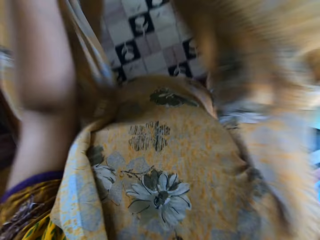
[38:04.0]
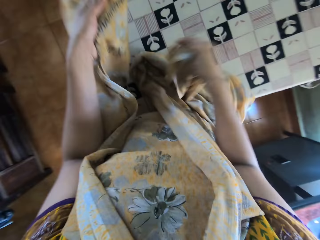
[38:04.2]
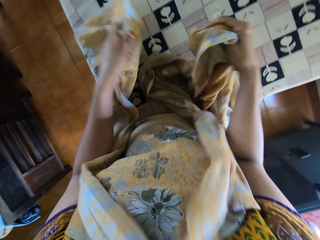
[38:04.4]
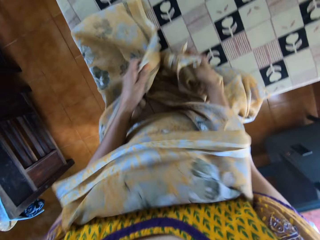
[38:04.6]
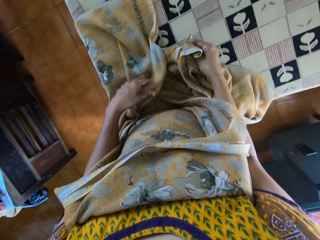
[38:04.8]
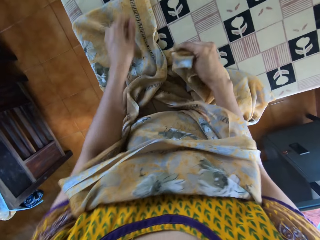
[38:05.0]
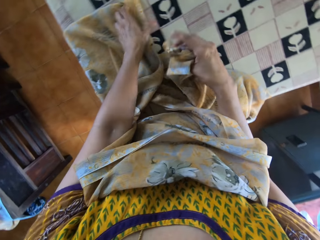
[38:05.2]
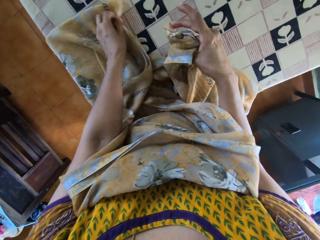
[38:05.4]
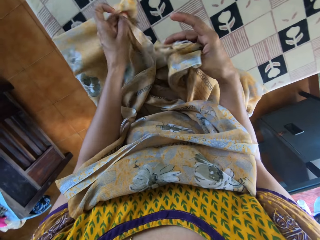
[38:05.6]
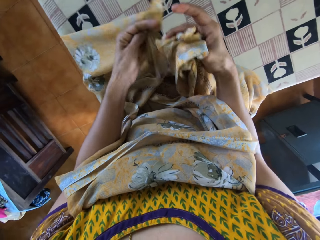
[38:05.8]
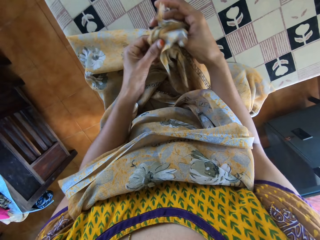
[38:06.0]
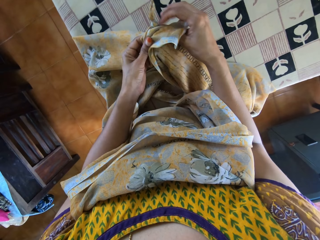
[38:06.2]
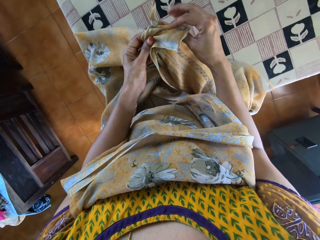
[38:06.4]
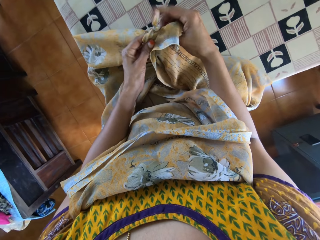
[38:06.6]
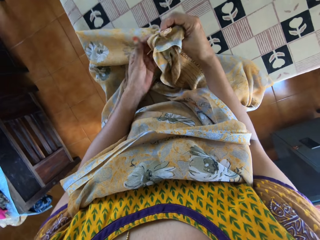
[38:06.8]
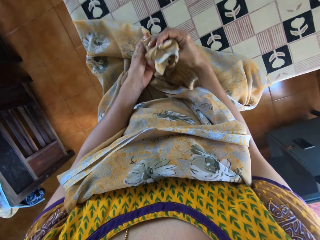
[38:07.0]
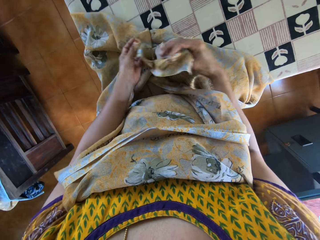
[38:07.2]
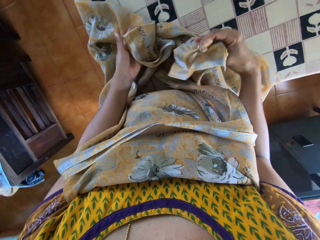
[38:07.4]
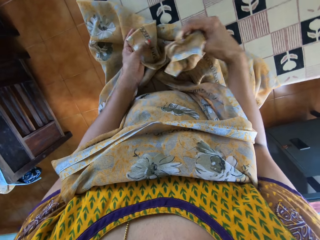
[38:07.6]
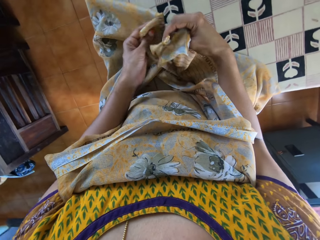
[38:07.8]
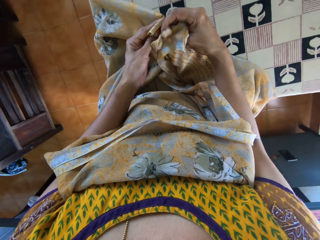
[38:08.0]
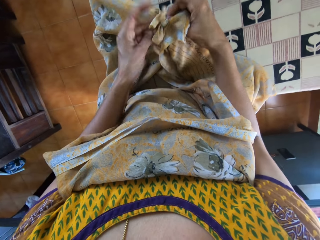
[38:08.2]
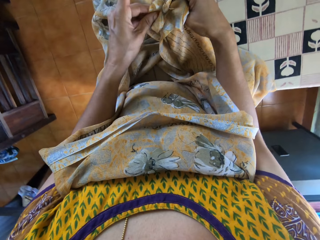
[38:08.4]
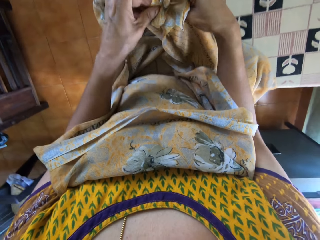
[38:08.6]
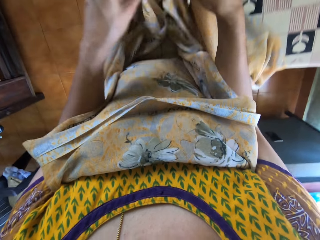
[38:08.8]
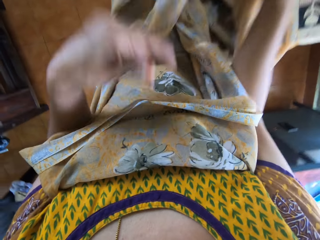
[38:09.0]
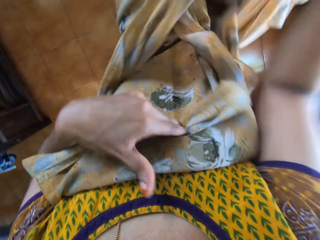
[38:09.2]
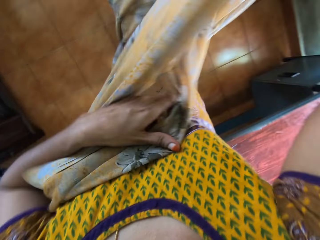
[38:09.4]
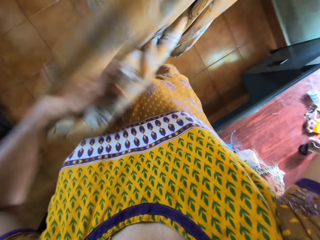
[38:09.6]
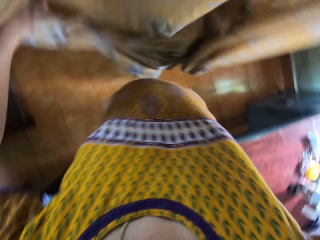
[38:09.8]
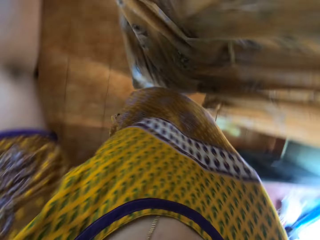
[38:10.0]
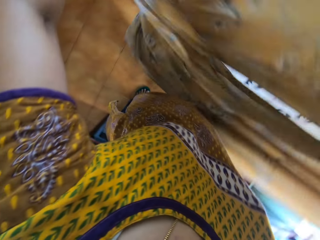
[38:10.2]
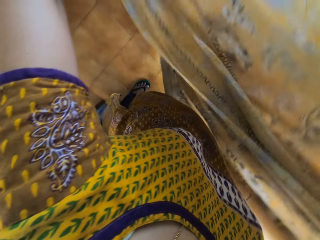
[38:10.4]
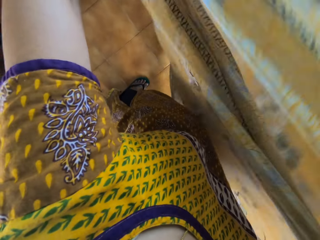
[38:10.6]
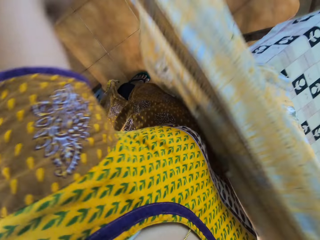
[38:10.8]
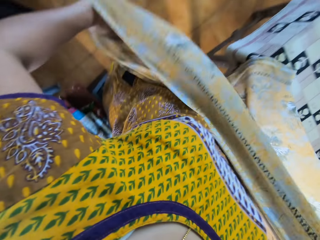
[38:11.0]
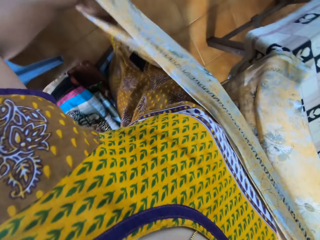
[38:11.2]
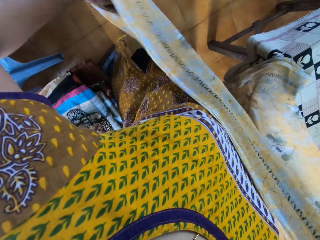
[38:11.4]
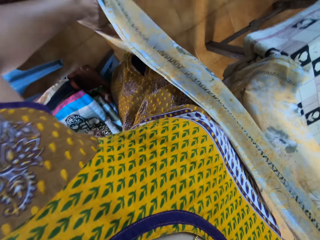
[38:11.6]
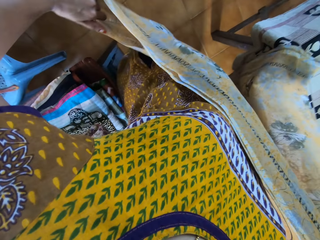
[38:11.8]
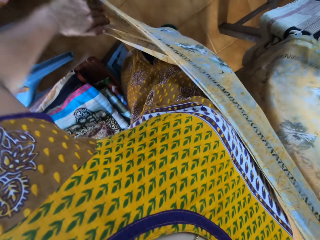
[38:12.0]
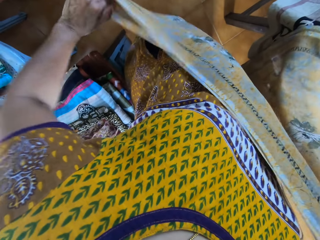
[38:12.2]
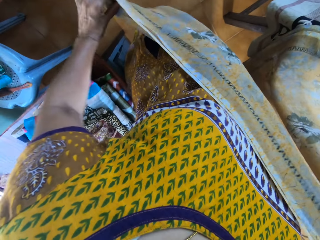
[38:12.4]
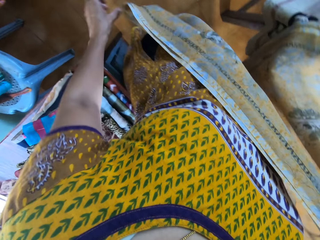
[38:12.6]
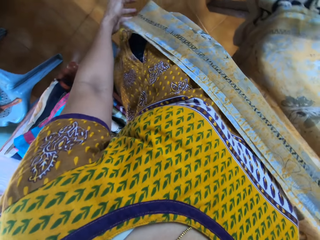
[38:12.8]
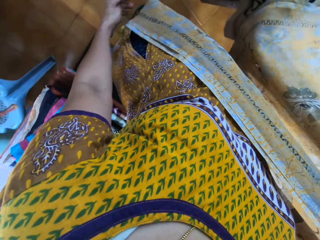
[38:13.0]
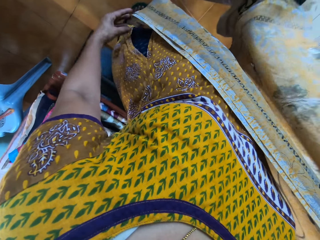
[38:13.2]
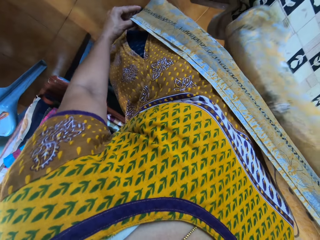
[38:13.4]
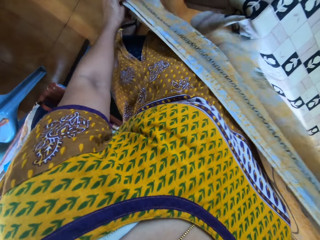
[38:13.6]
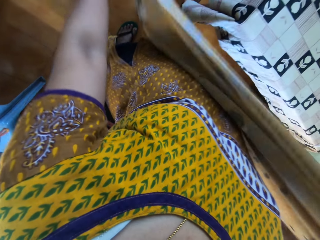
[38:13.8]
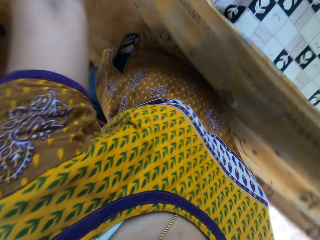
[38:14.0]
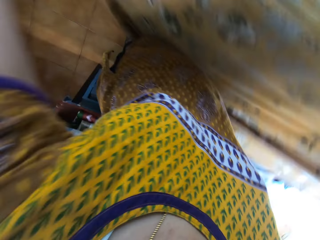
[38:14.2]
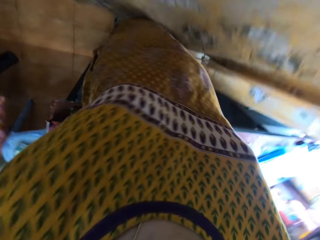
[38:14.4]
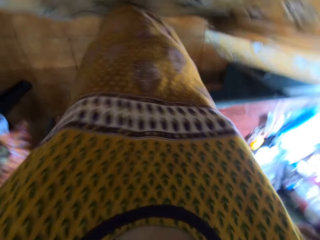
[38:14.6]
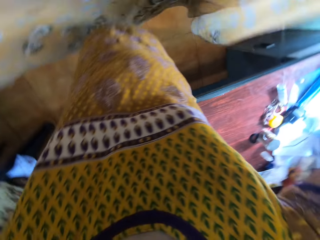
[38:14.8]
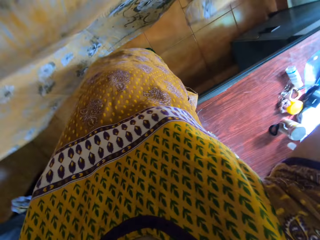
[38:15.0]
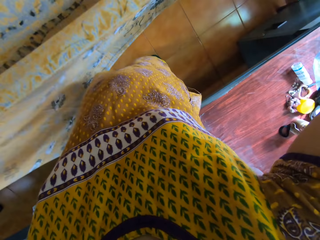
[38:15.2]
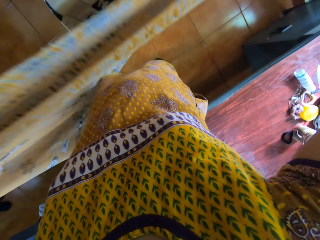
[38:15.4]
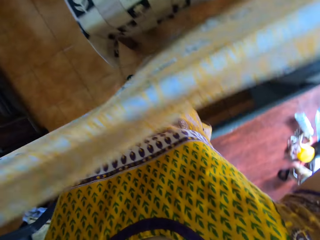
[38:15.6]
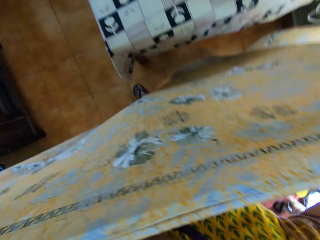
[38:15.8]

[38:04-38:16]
The camera wearer places the cloth on the ironing board with both hands. She picks up the cloth from the ironing board with her left hand. She arranges the edge of the cloth with both hands. She holds the cloth with her left hand. She lifts the cloth from the ironing board with her right hand. She spreads out the cloth with both hands. She holds the edge of the cloth with her left hand.

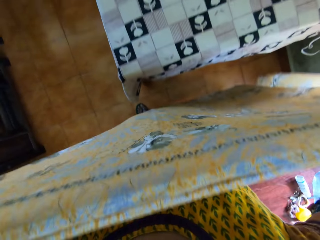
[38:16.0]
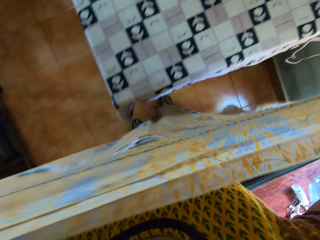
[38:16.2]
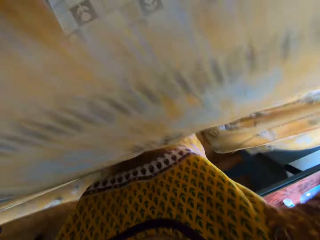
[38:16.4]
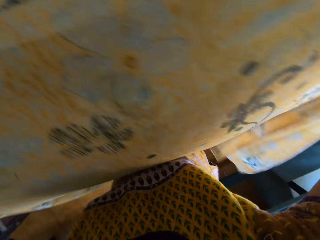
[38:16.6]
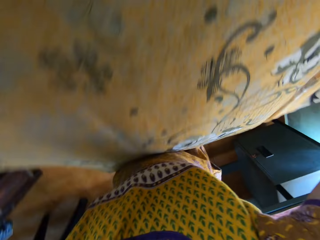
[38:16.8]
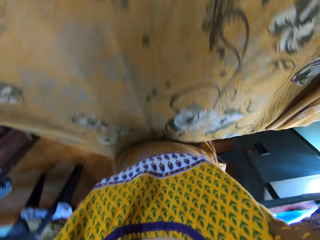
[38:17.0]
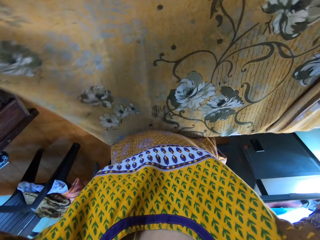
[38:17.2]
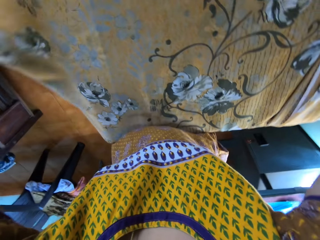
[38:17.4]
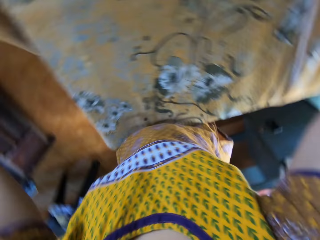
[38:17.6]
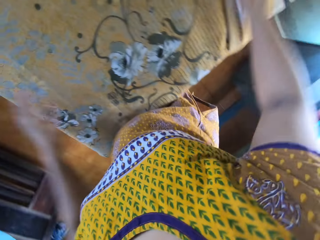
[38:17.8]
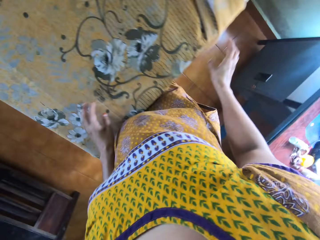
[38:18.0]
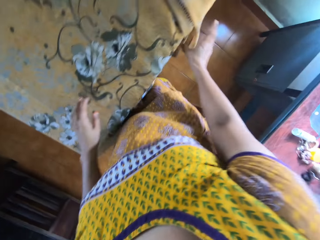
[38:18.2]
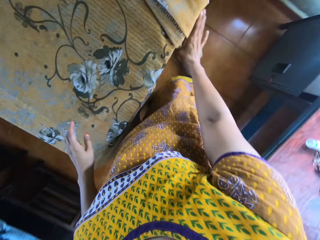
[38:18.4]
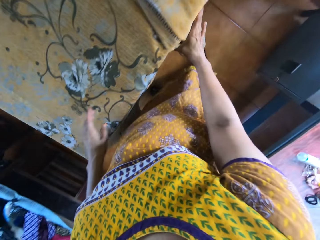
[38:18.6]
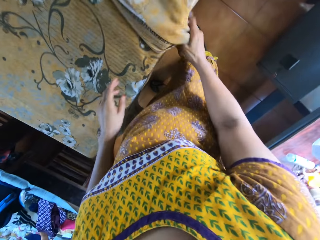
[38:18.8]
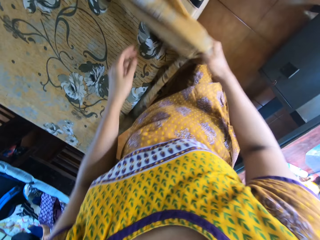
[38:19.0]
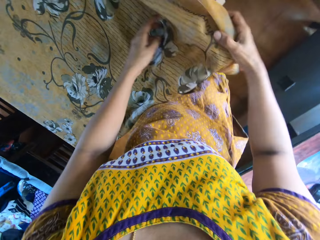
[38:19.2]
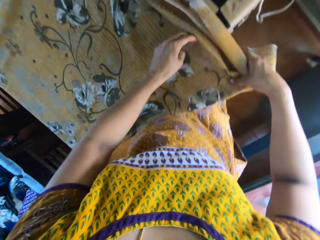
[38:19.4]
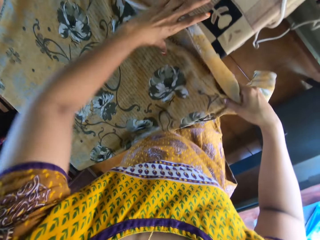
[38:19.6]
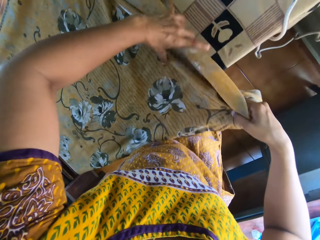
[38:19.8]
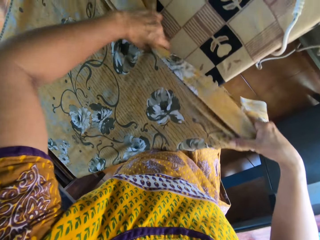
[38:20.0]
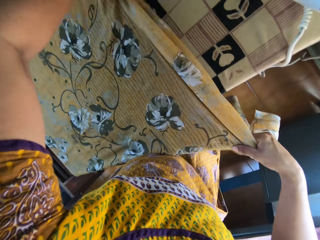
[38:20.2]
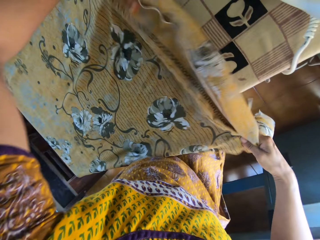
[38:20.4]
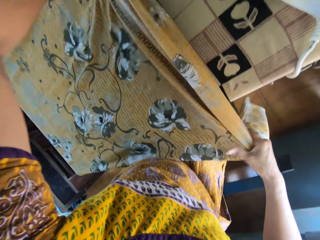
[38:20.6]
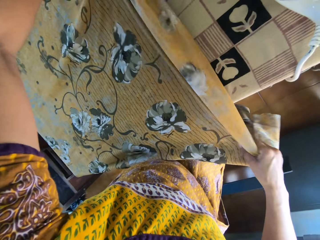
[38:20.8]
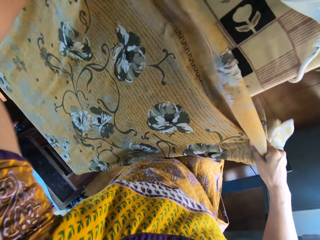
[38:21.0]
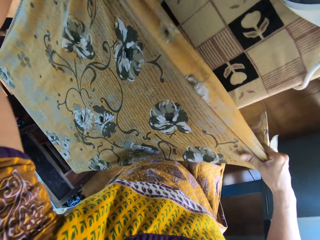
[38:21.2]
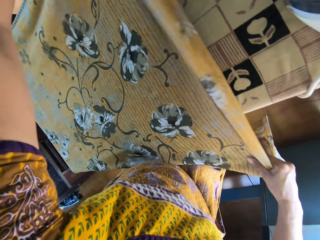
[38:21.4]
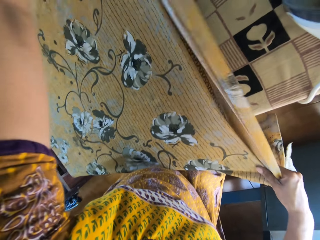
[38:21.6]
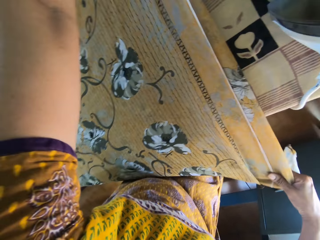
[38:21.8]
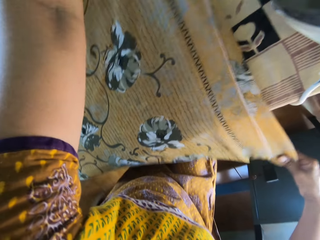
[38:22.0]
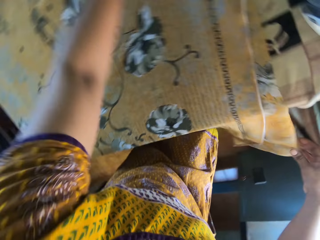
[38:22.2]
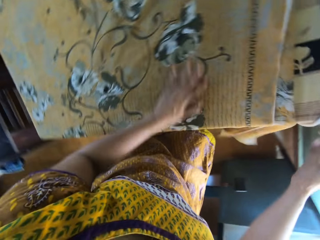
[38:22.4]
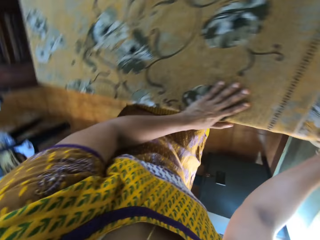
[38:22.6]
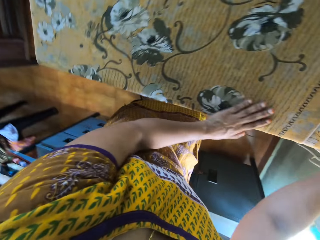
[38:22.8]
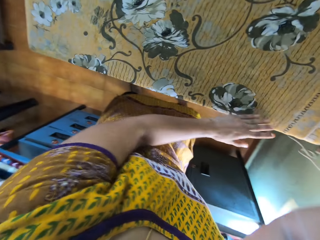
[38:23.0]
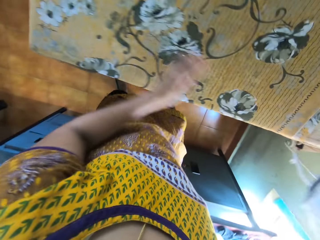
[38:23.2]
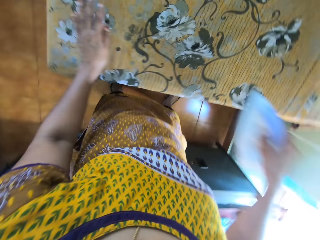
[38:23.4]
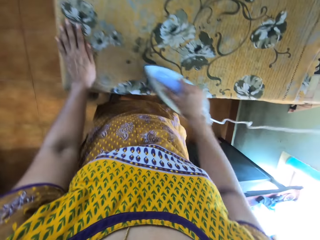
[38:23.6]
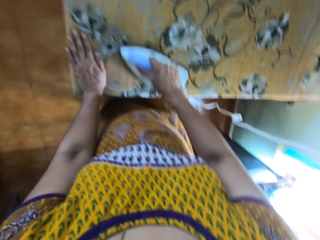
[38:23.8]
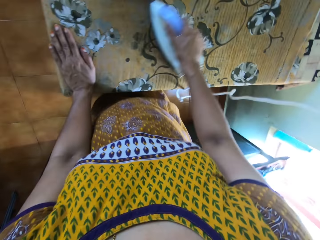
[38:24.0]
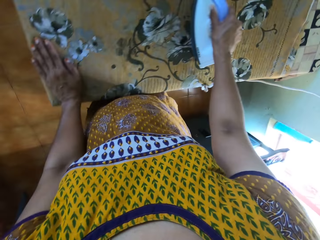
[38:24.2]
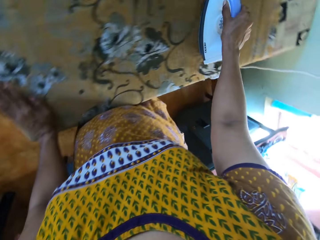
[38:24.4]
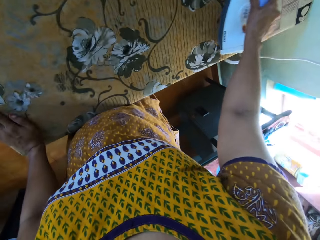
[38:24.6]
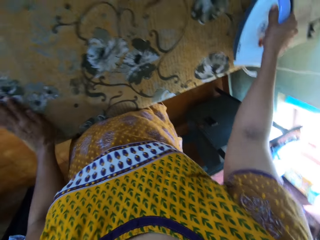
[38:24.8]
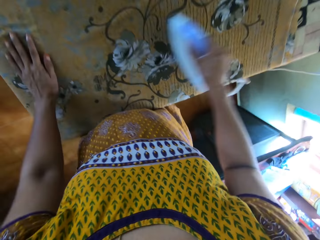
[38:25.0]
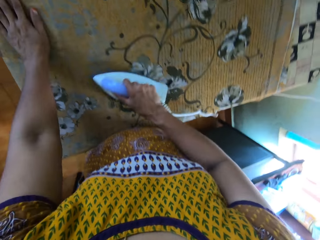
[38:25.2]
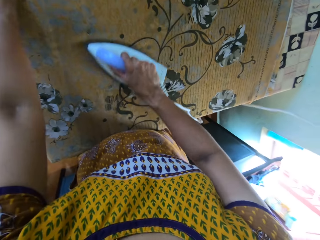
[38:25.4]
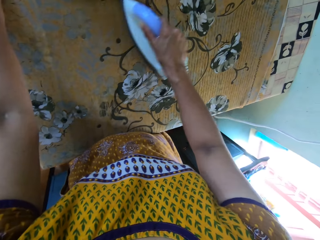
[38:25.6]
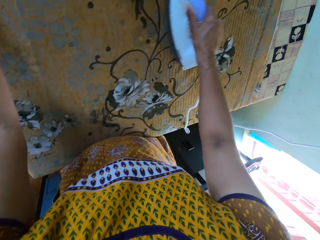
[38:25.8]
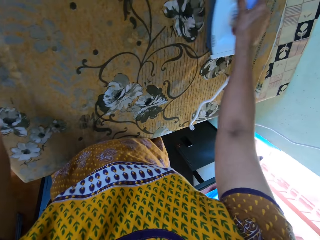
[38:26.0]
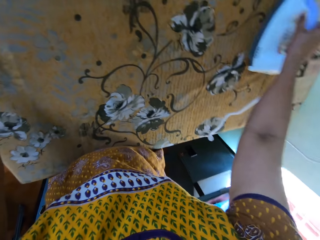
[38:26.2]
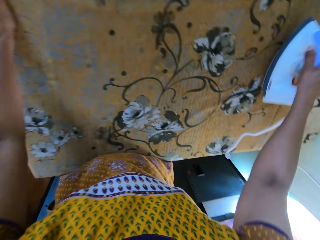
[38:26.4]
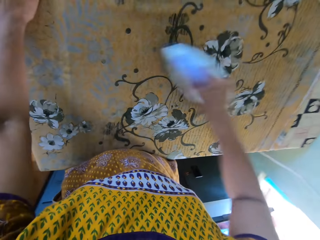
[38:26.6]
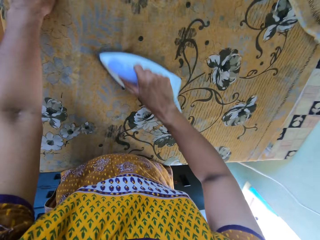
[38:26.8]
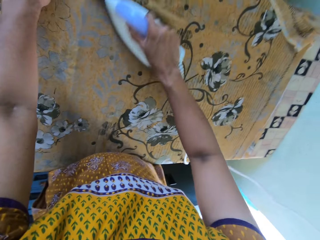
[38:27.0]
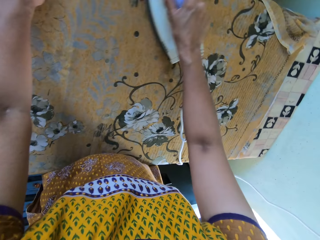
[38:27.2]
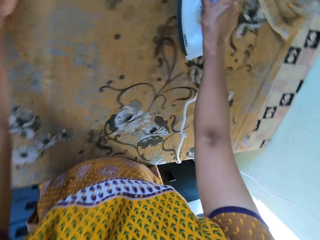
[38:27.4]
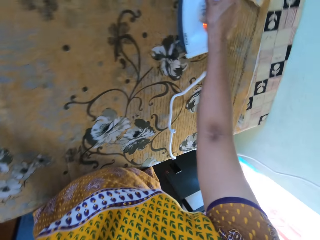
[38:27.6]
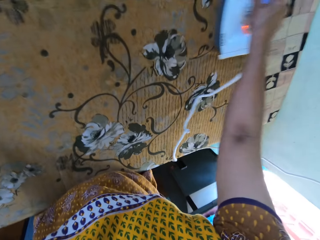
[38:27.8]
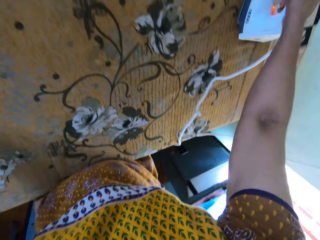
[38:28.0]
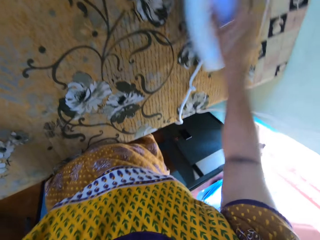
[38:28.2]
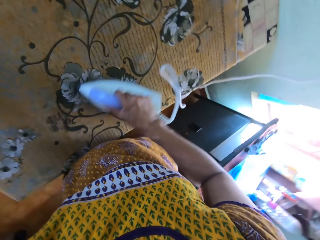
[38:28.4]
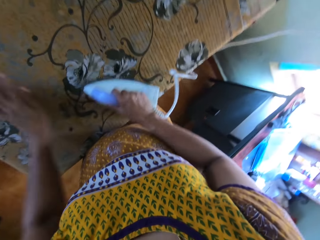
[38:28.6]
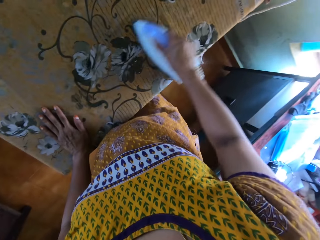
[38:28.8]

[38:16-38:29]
The camera wearer places the cloth on the ironing board with both hands. She adjusts the cloth with her right hand. She holds the cloth with her left hand. She spreads out the cloth with both hands. She picks up the iron box. She holds the iron in her right hand. She irons the cloth with the iron in her right hand.
